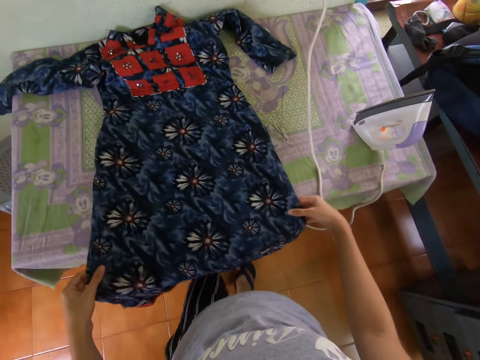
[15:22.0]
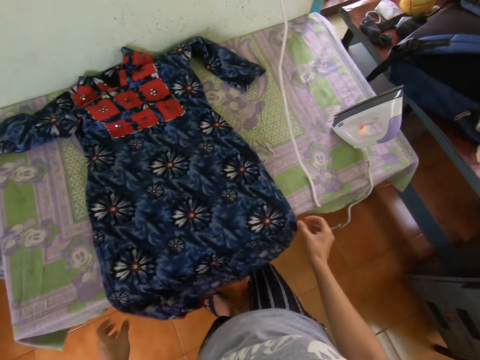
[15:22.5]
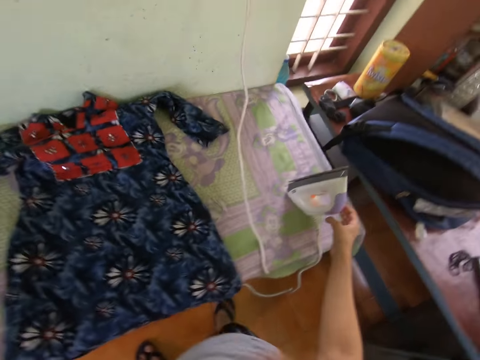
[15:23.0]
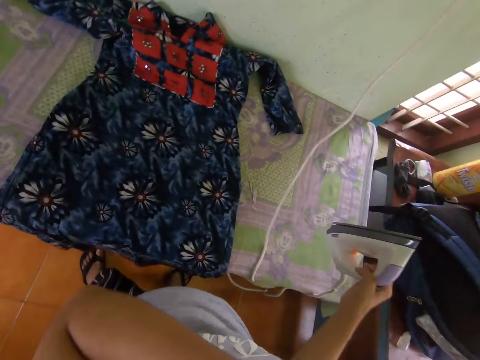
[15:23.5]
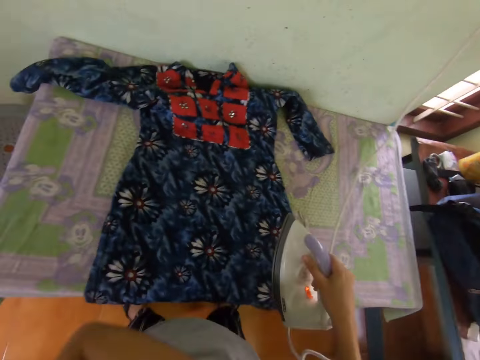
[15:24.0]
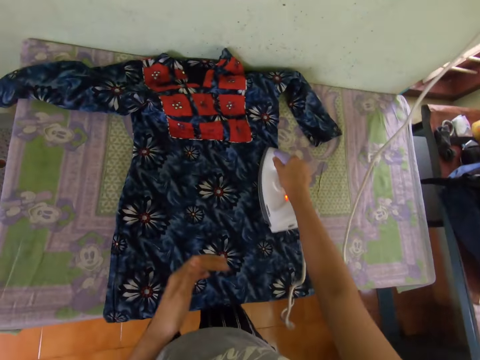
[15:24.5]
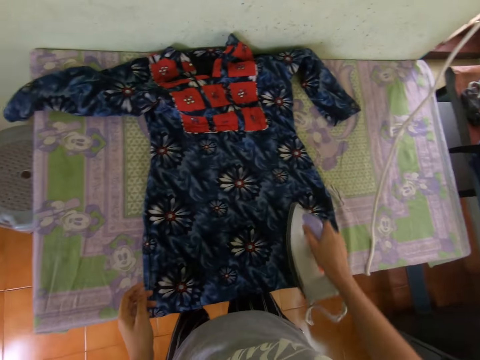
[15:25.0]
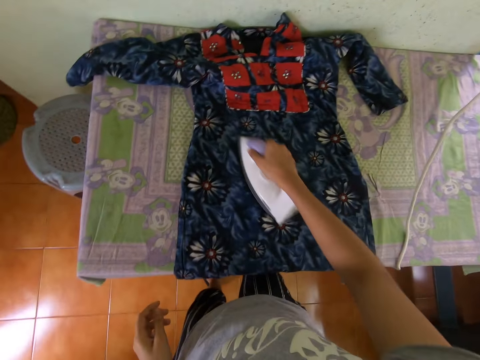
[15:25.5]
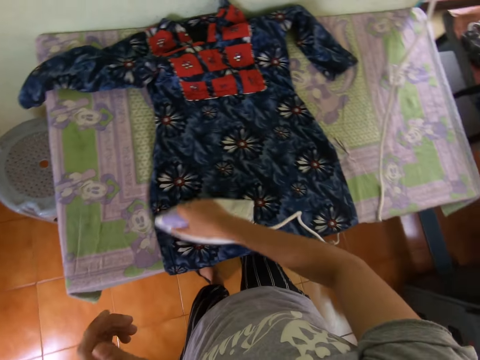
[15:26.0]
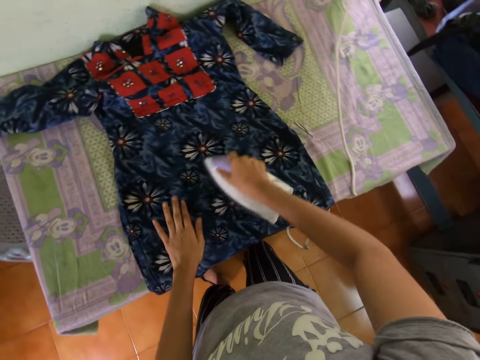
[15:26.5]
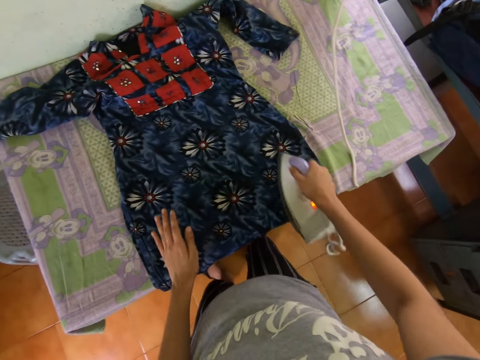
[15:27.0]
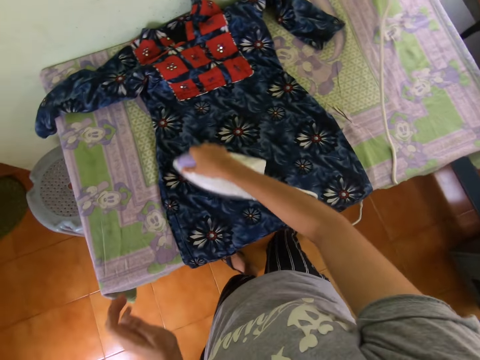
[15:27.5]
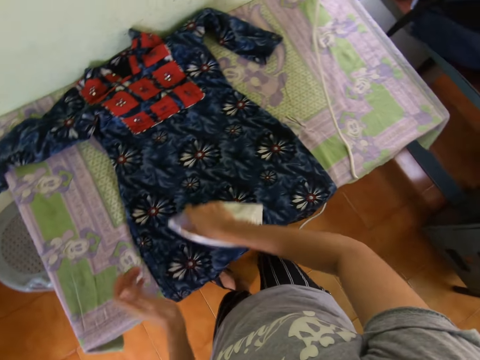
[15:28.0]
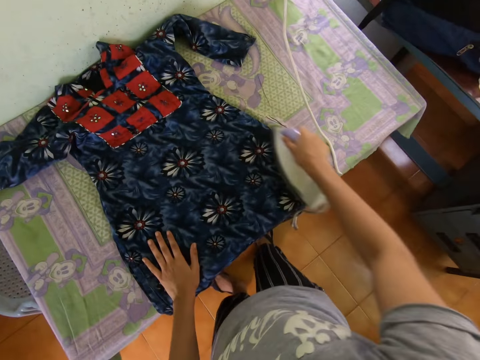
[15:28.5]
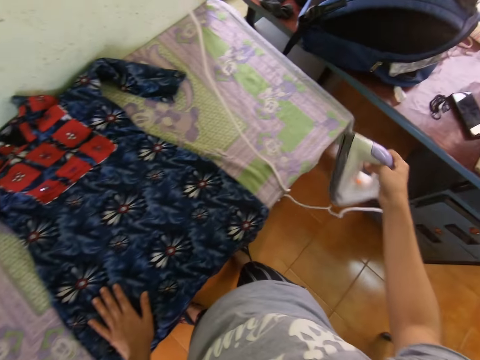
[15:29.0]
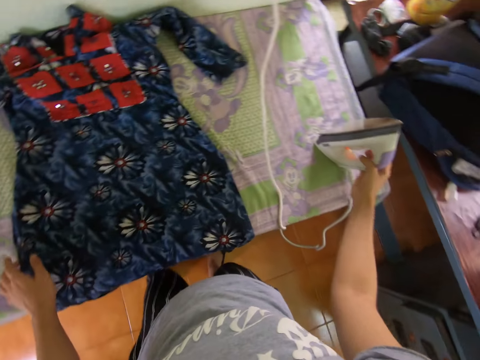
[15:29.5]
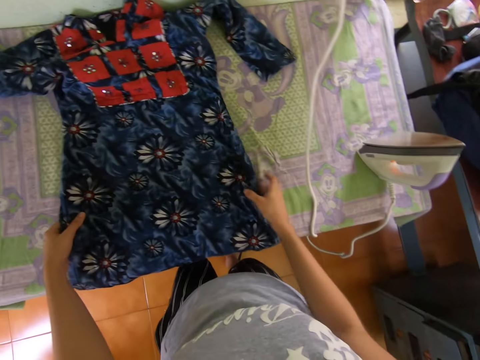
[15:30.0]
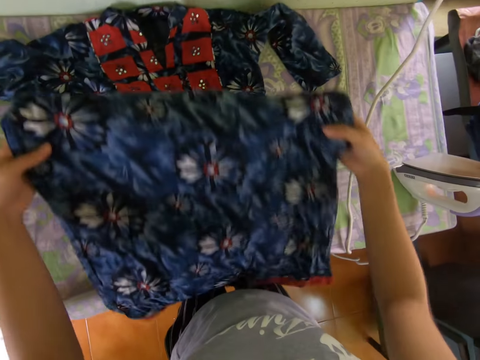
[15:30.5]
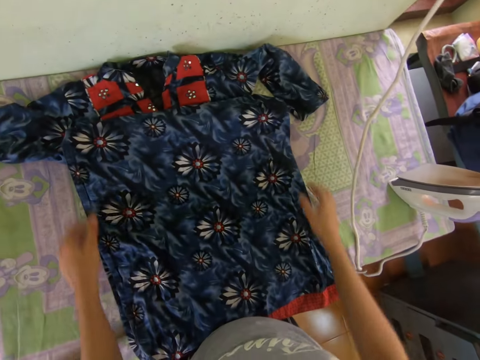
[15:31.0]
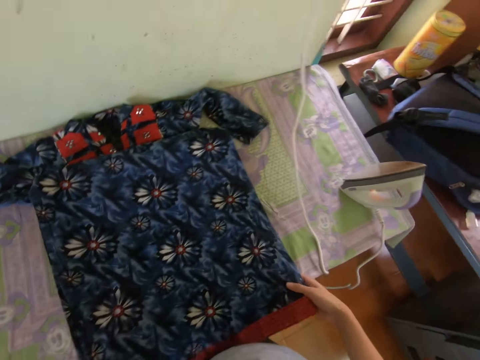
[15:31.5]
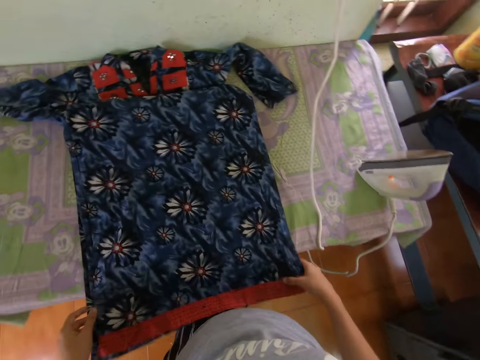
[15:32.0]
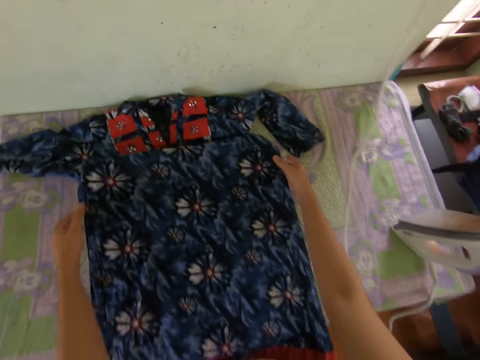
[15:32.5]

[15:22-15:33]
The camera wearer picks the iron box from the table. They rub the face. They iron the cloth or dress on the table. They place the left hand on the dress. They put the iron box on the table. They adjust the cloth on the table.

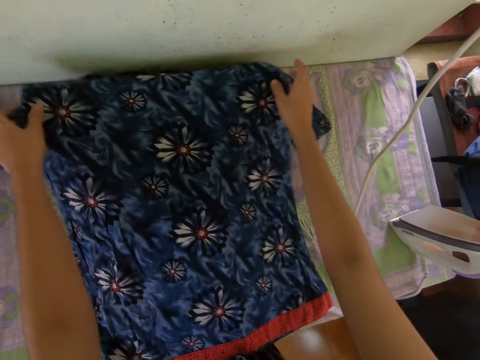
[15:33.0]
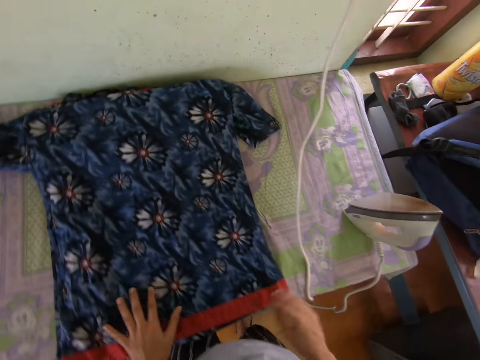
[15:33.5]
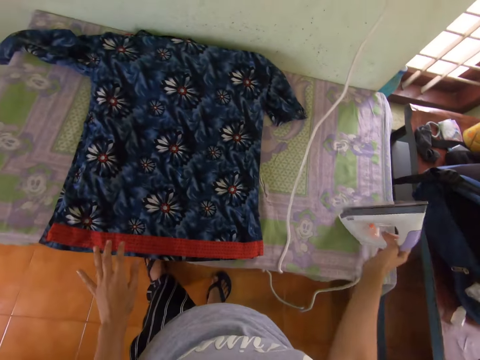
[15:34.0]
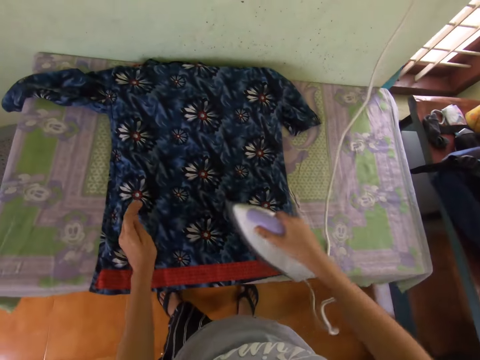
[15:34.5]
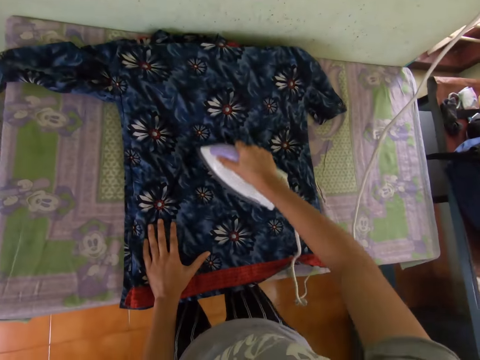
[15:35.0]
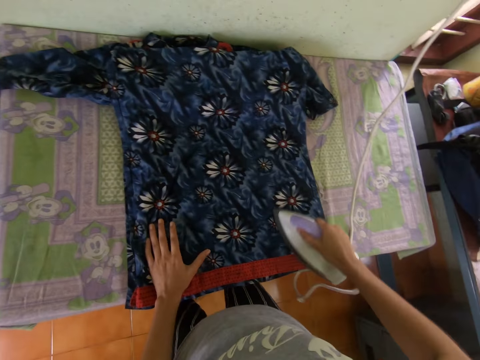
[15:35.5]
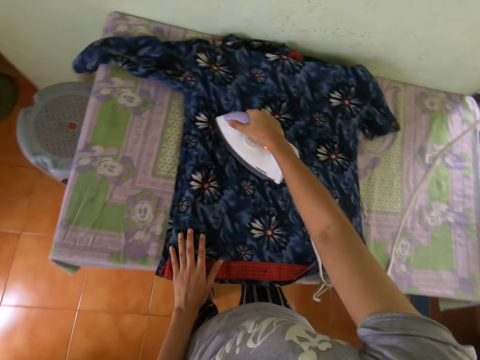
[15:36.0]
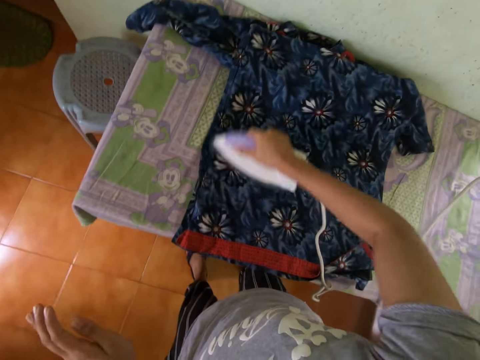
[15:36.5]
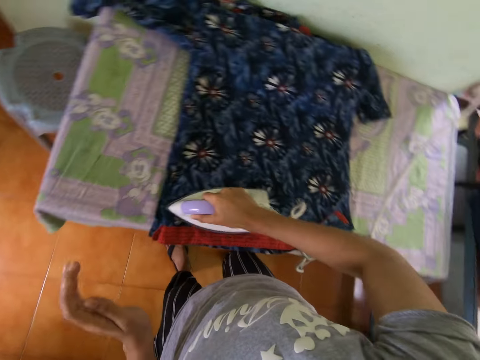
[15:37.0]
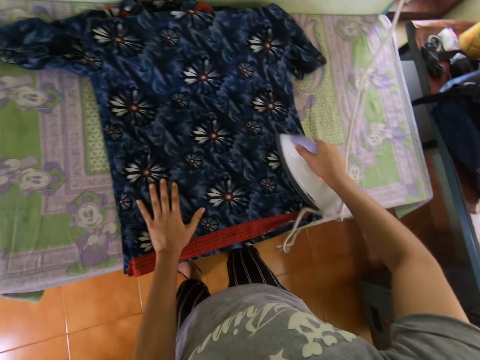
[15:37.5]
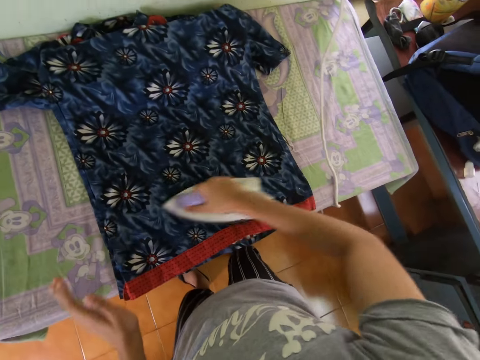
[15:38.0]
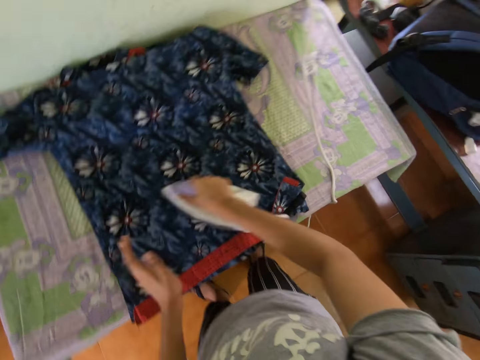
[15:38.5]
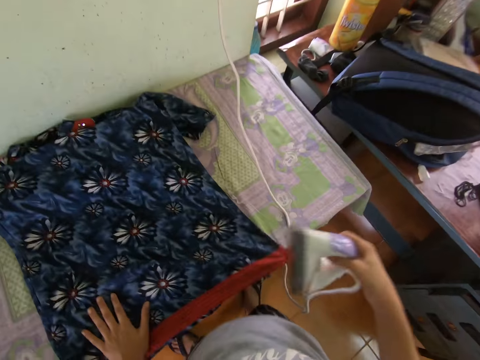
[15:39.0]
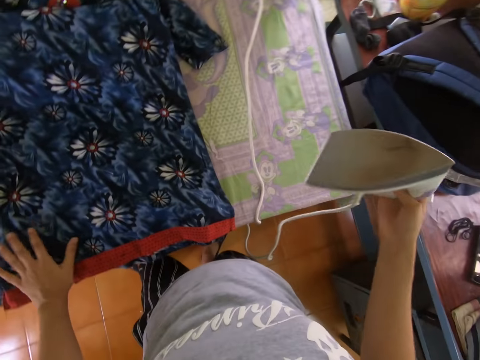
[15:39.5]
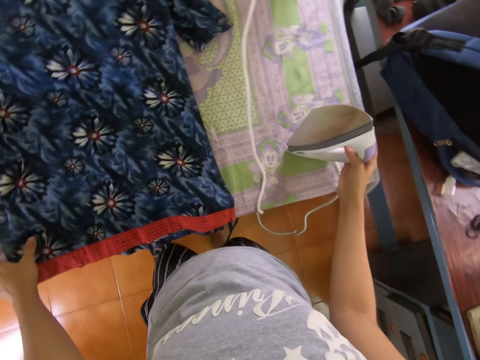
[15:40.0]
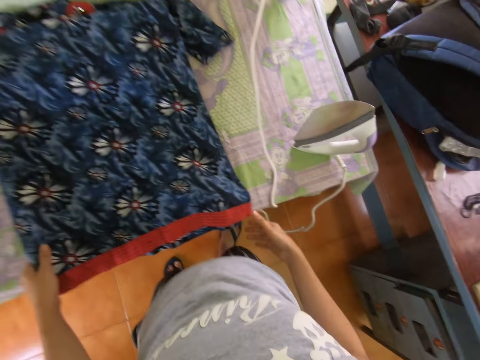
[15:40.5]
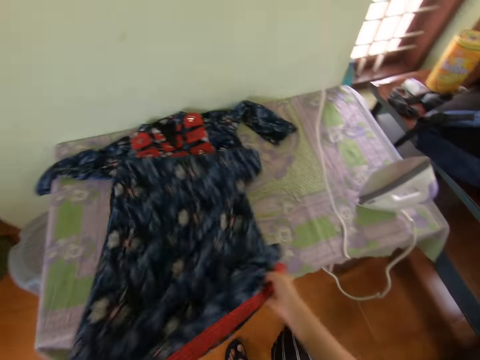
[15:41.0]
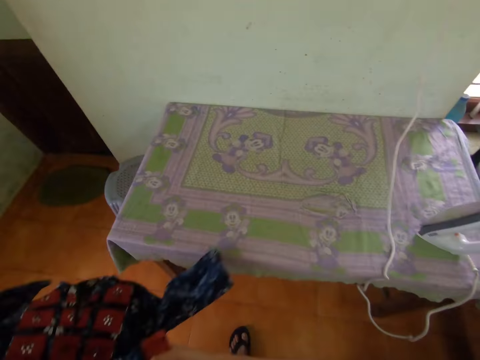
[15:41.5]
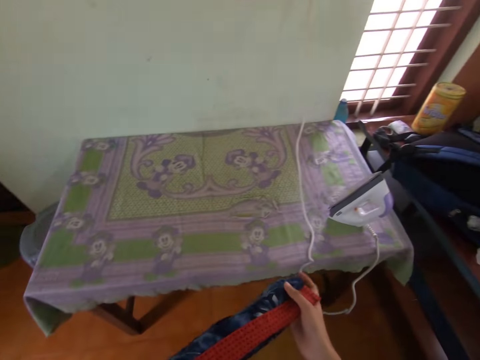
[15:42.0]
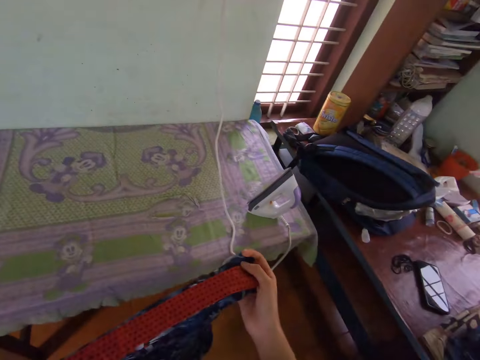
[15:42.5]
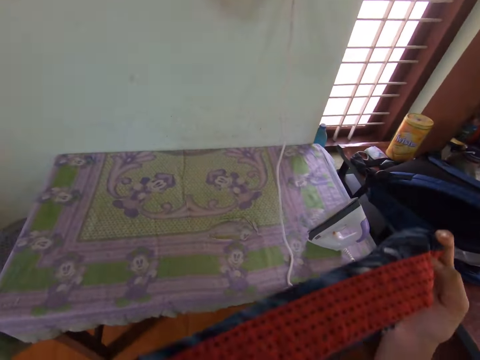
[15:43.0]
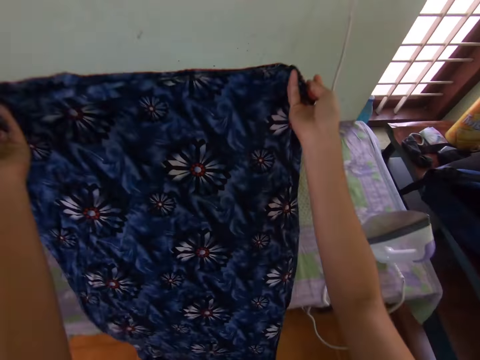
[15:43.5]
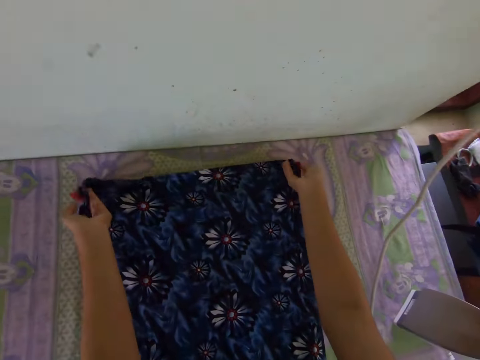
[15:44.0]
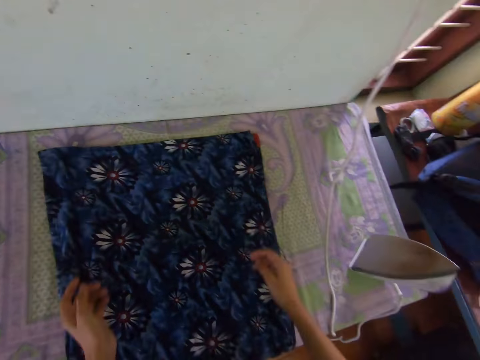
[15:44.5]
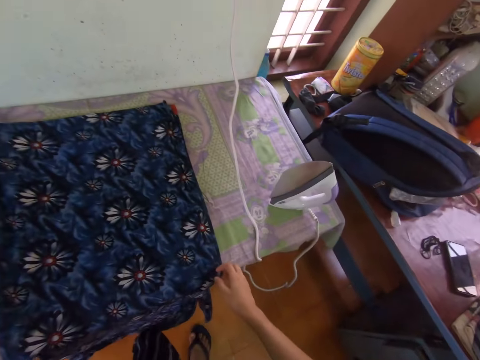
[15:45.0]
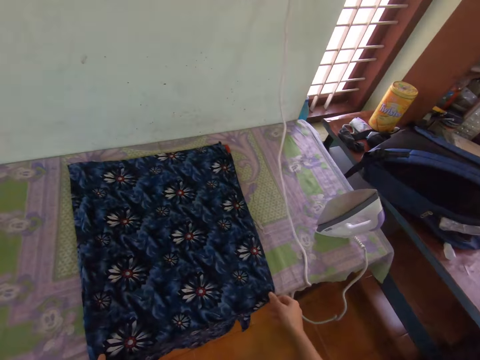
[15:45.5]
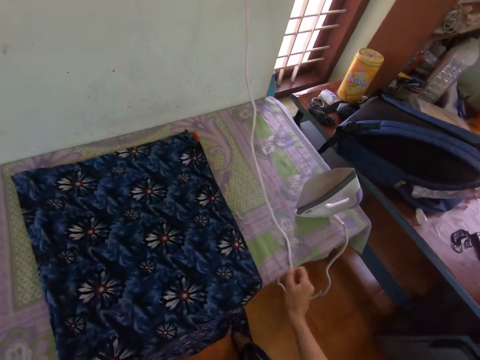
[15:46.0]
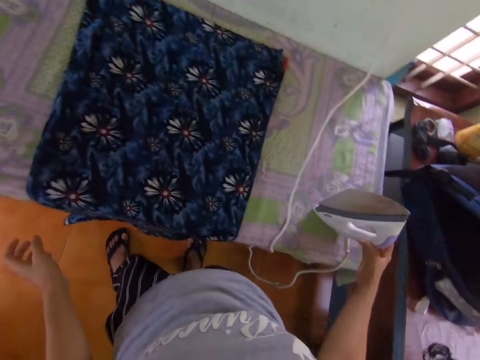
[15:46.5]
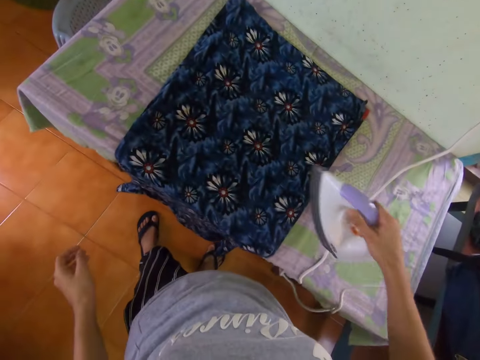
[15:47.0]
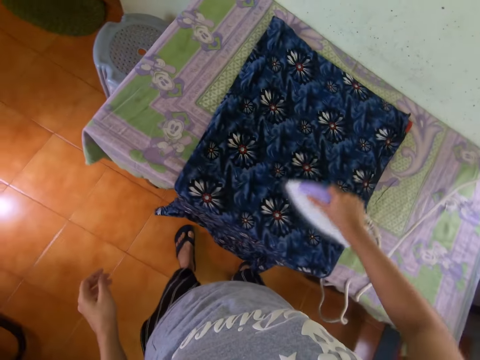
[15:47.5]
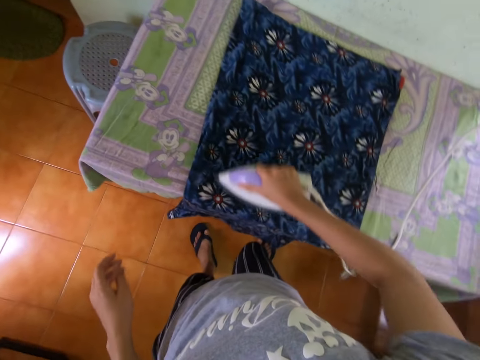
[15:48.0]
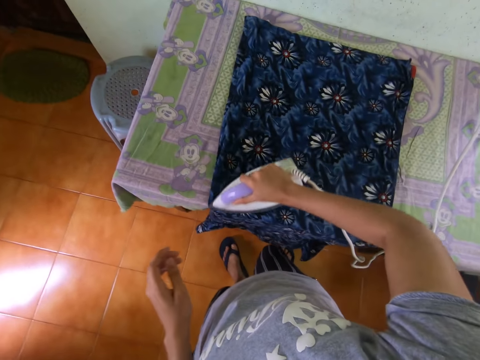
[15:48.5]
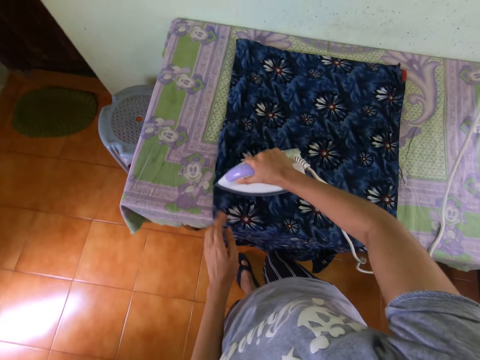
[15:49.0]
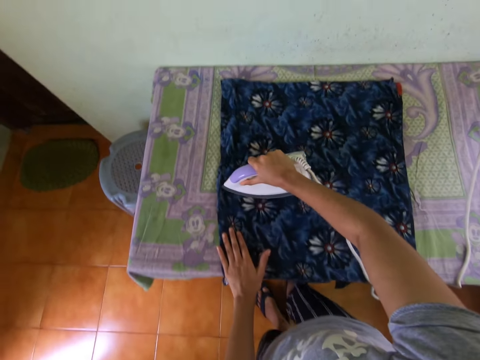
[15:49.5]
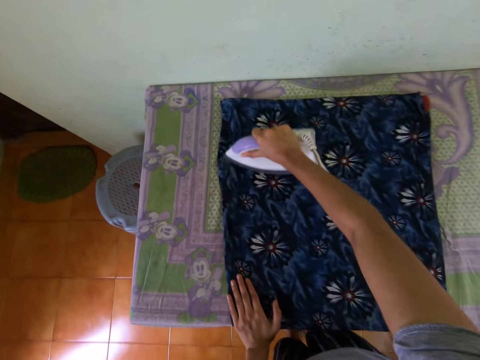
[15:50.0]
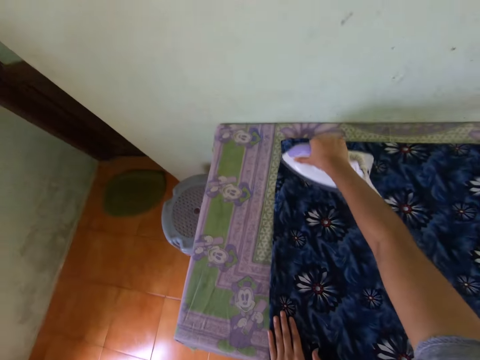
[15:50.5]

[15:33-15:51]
The camera wearer picks the iron box from the table. They iron the cloth or dress on the table. They put the iron box on the table. They adjust the cloth on the table. They pick the dress from the table. They put the dress on the table. They pick the iron box from the table. They iron the cloth on the table.
